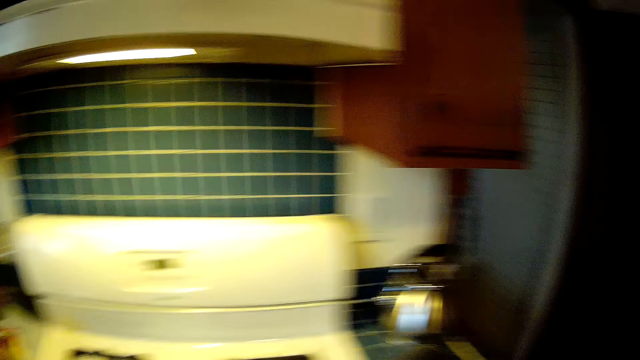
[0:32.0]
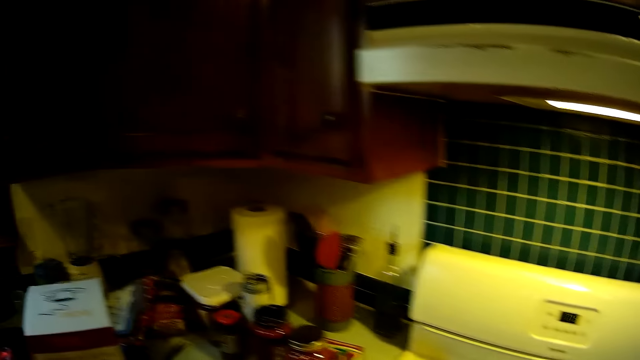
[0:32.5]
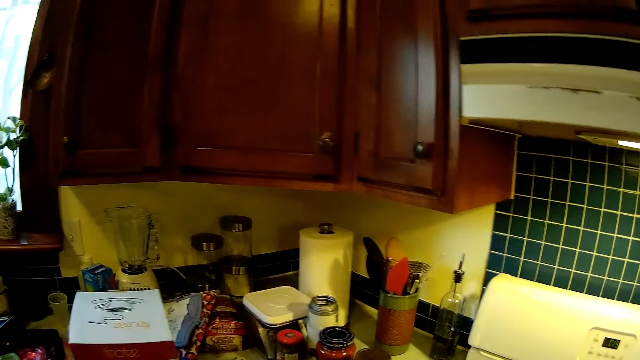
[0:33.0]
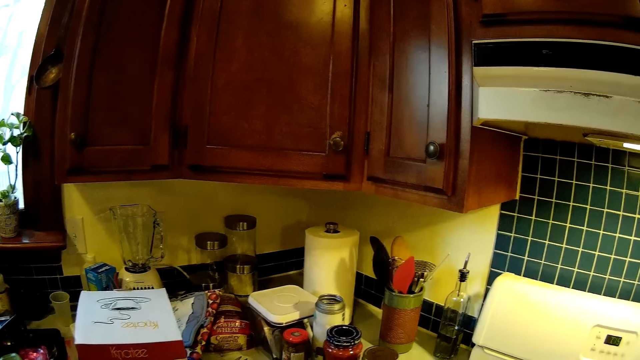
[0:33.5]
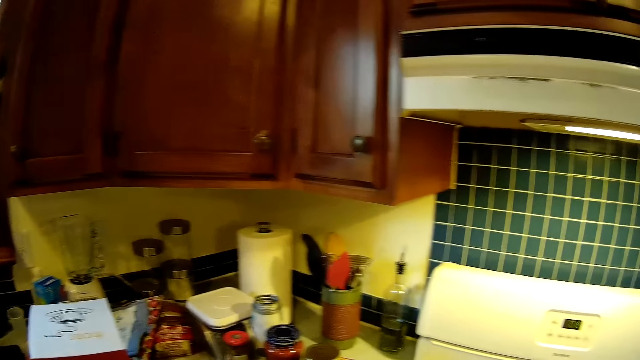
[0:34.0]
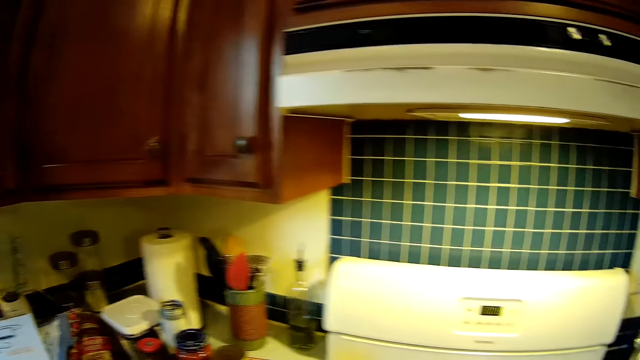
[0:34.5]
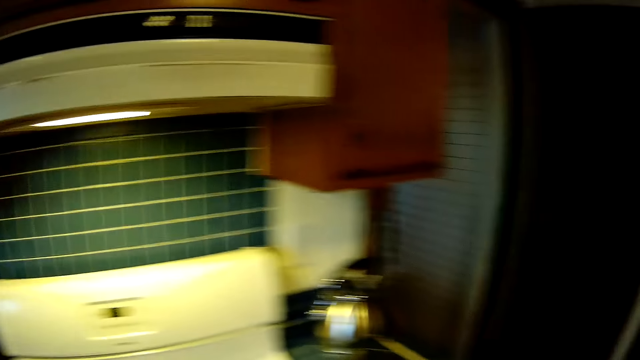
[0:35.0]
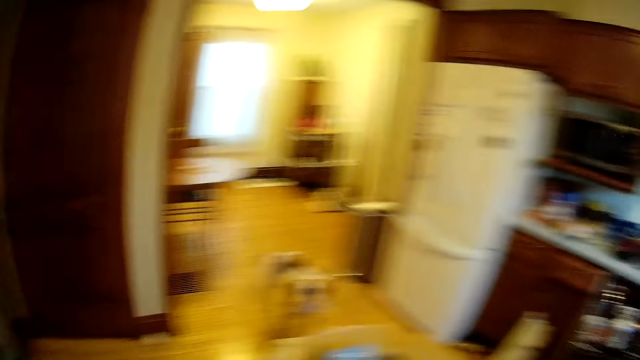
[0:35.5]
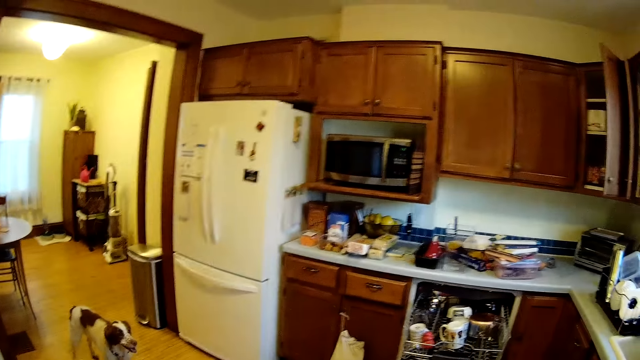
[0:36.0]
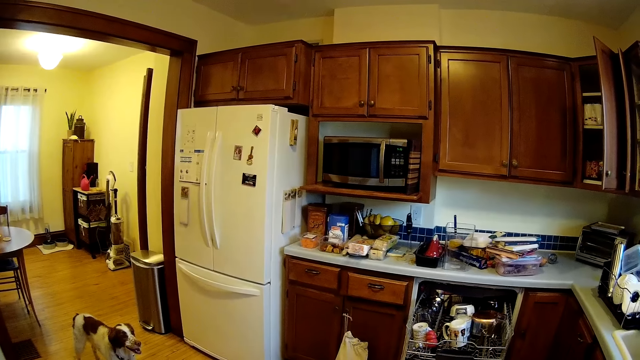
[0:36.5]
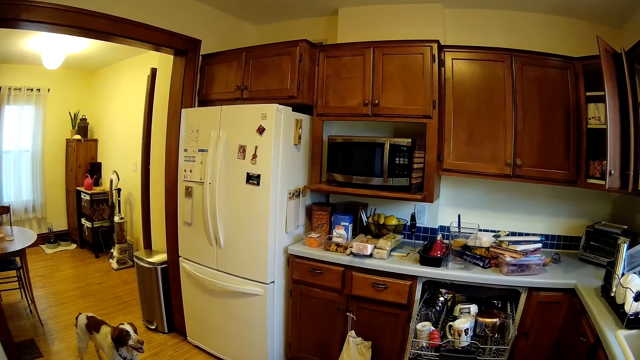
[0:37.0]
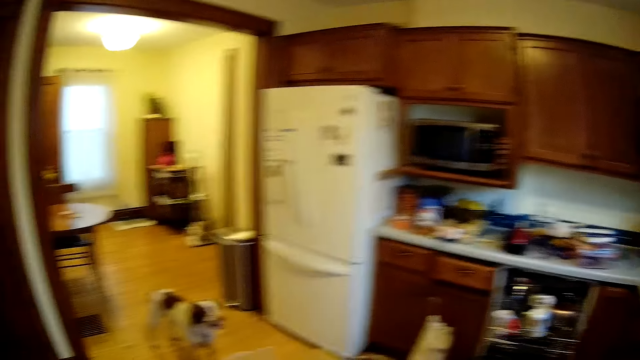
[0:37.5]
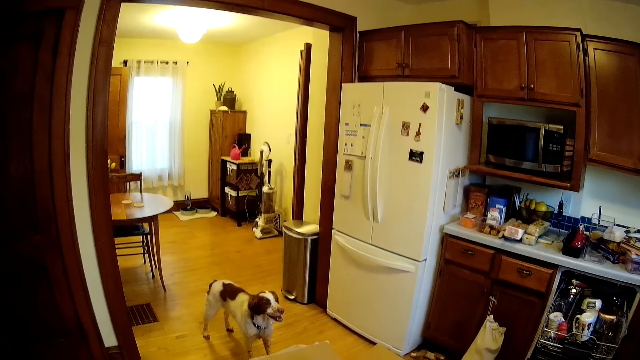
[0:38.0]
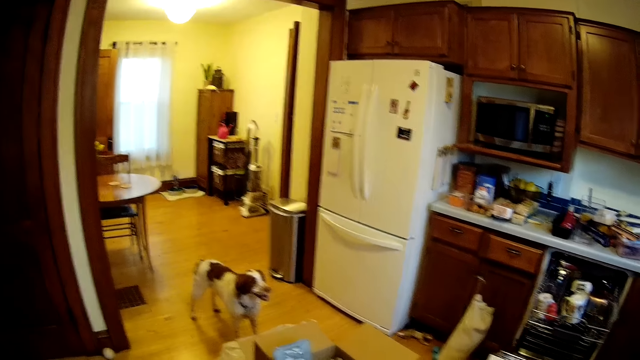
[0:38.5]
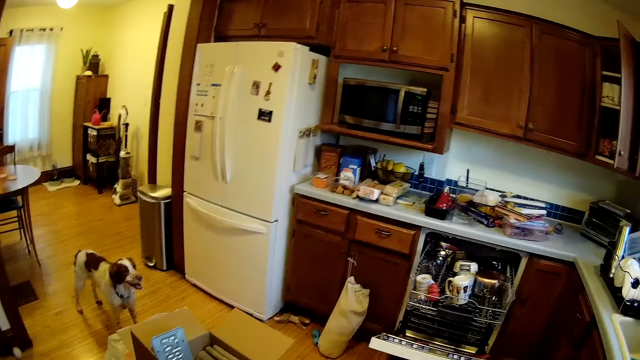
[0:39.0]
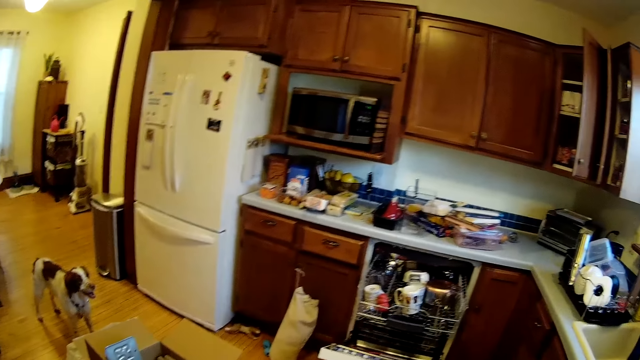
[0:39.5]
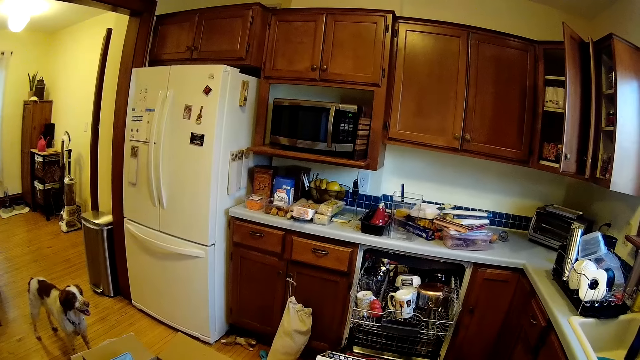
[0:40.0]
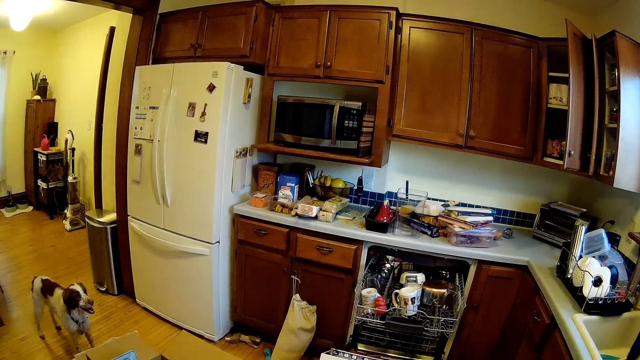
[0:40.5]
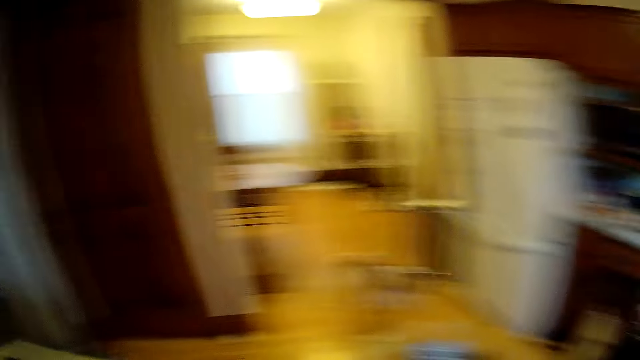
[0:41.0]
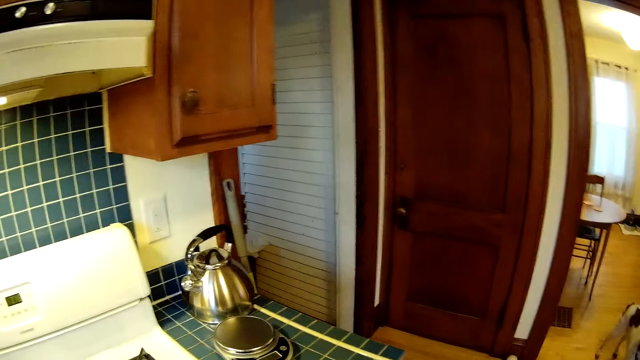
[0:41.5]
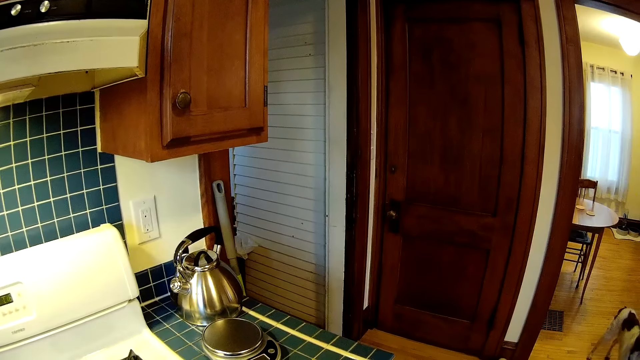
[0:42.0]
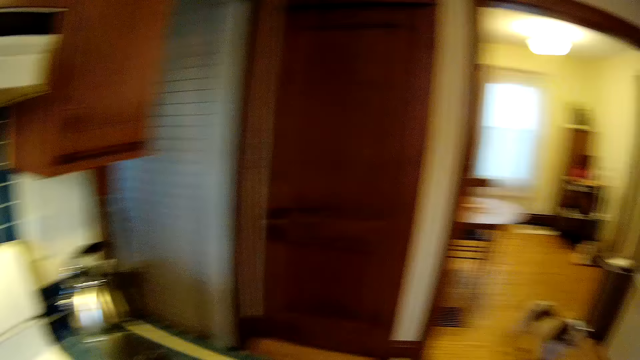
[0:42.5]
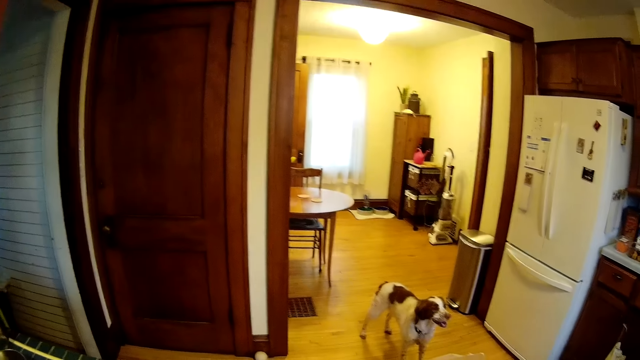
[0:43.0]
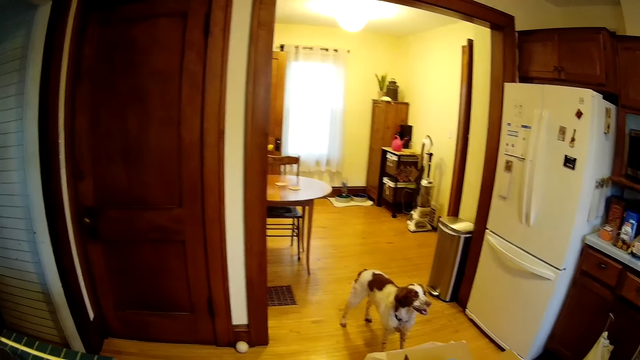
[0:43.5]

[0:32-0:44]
The camera wearer puts the weighing scale on the countertop. They look around.

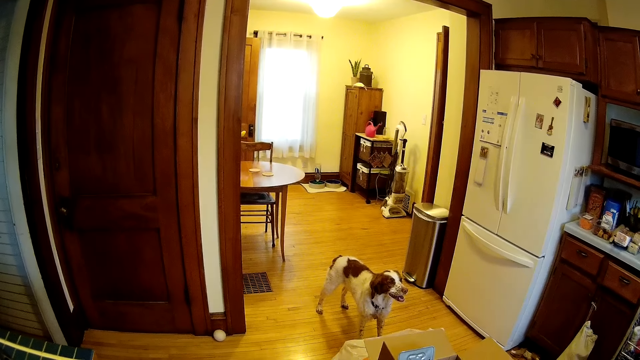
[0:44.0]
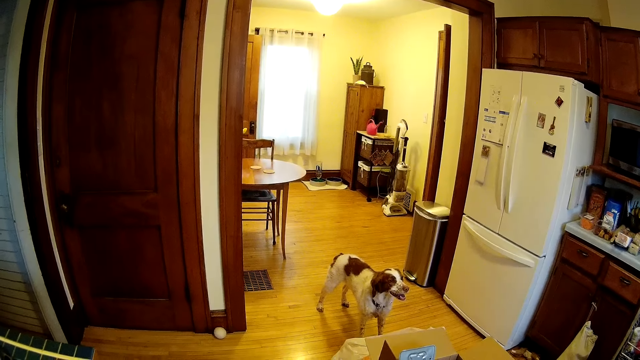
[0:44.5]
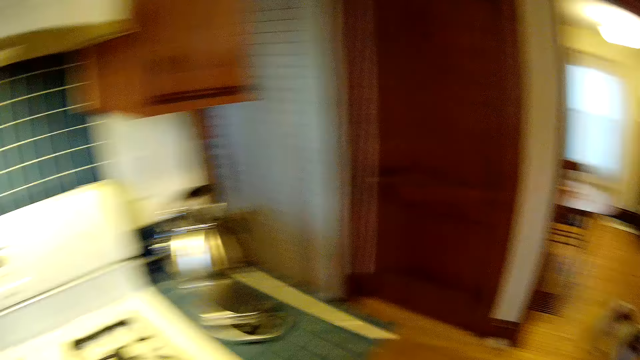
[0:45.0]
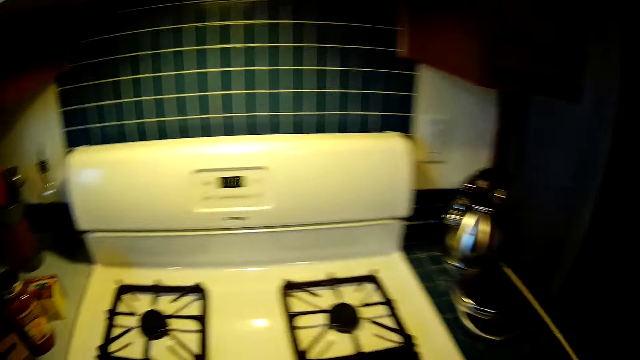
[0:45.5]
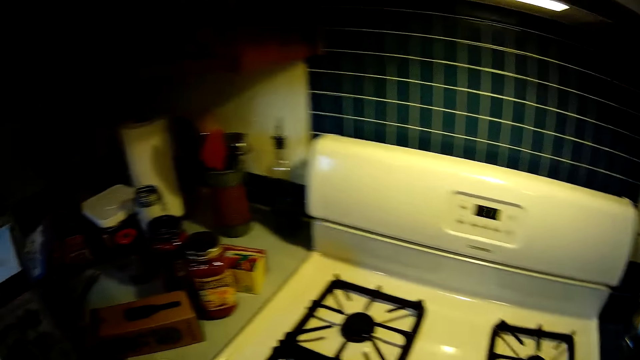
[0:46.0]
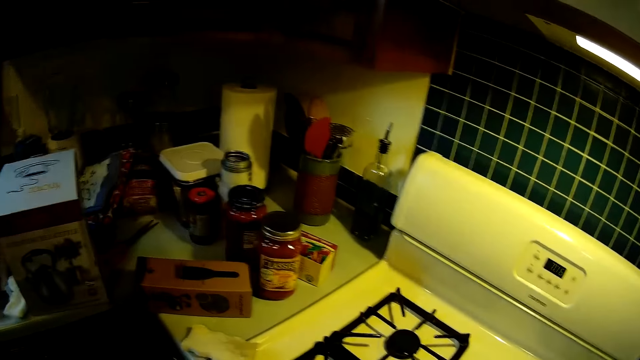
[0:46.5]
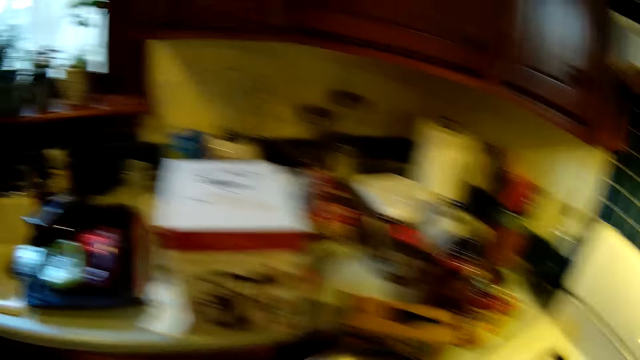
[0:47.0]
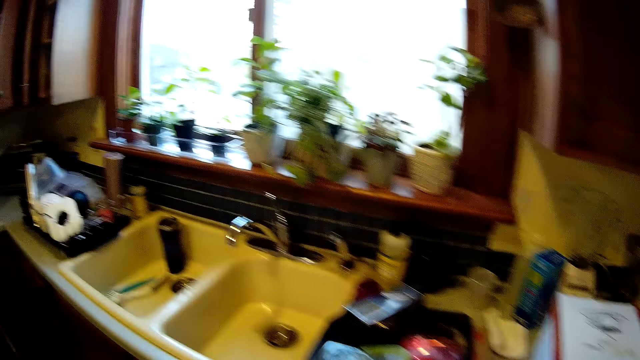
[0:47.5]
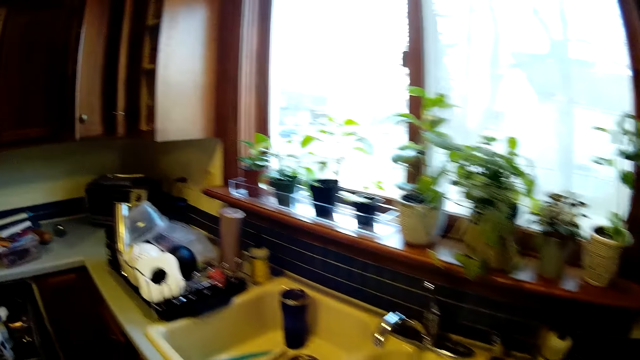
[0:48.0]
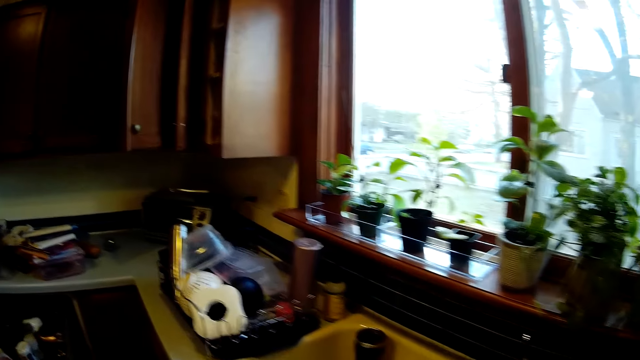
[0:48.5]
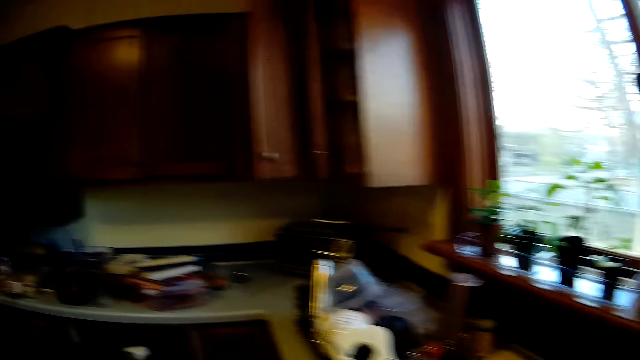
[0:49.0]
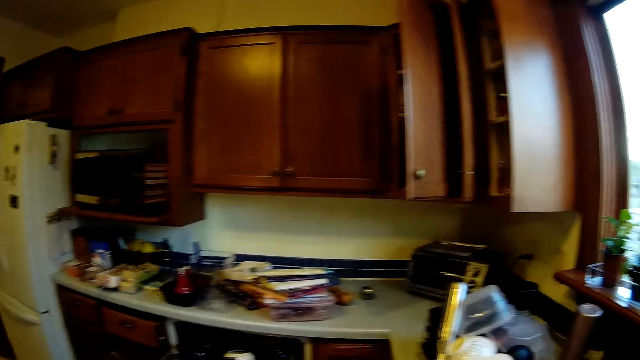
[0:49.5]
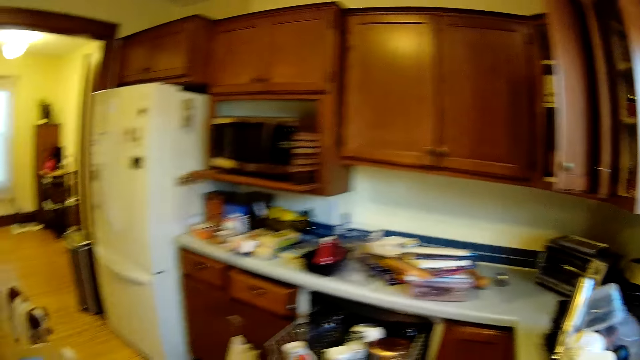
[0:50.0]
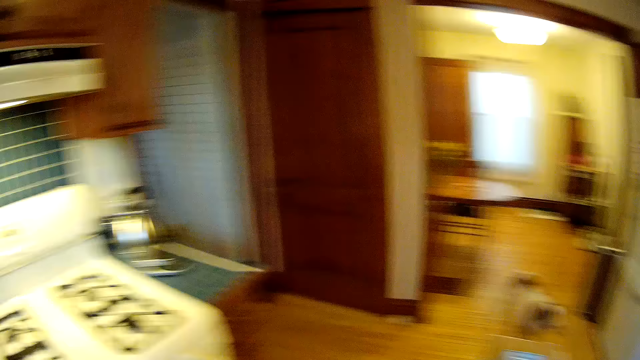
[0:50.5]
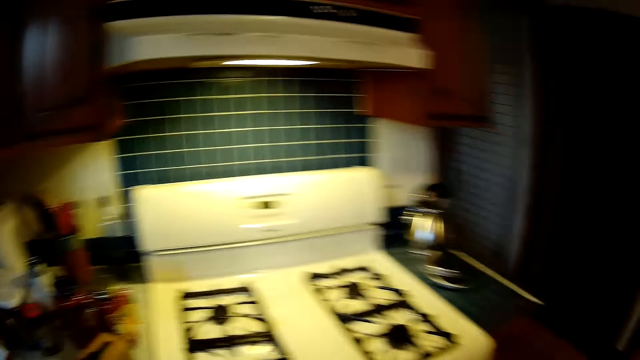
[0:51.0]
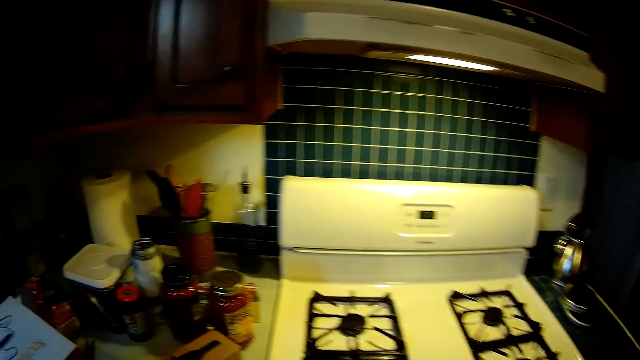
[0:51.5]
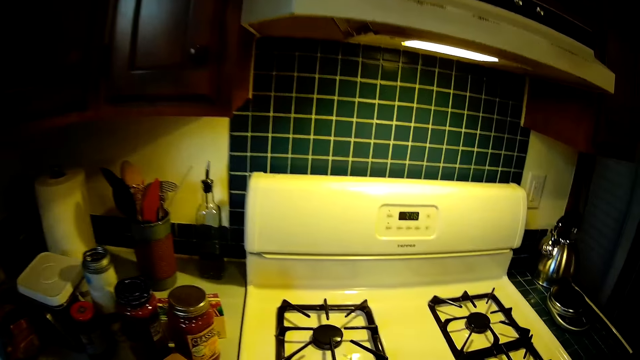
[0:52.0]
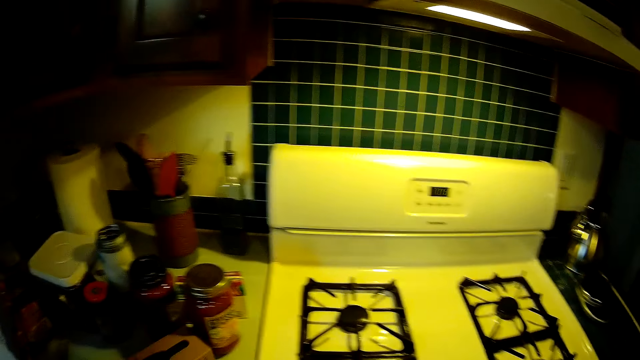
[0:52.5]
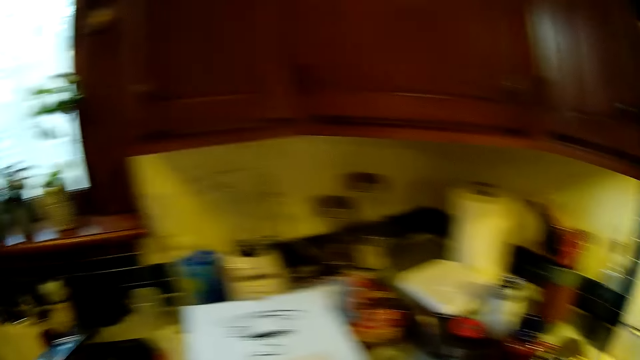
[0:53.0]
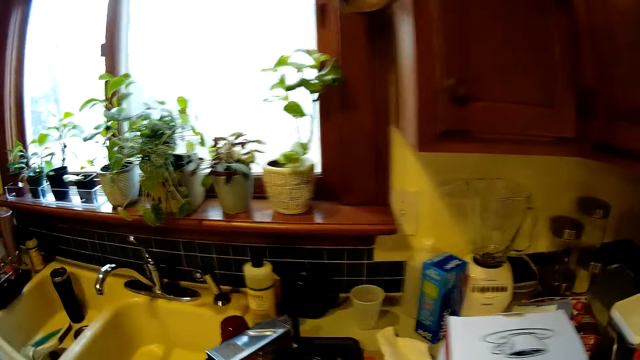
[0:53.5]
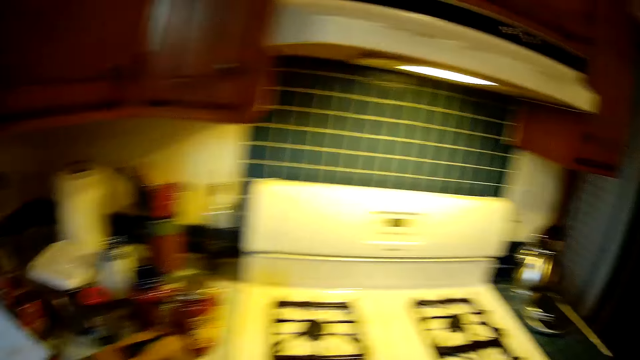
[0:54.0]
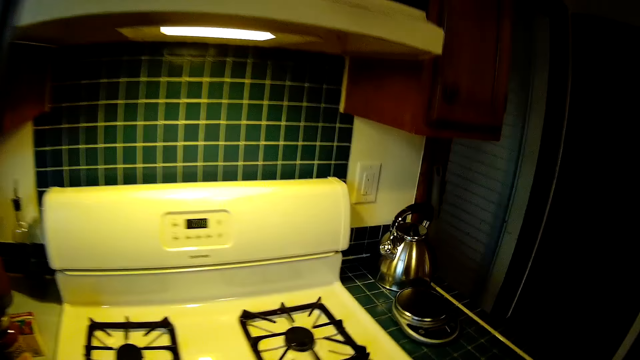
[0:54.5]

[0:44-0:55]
The camera wearer carries a lid.
